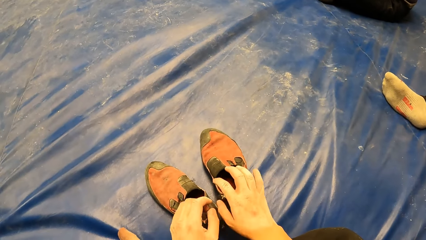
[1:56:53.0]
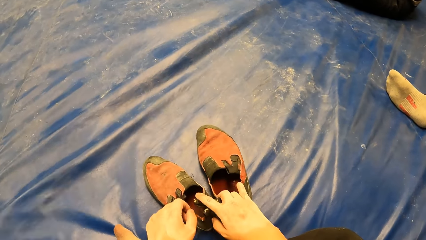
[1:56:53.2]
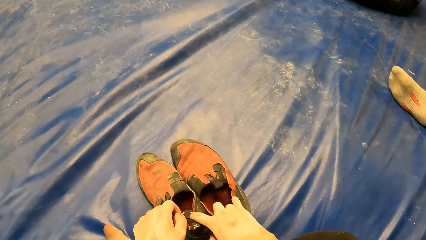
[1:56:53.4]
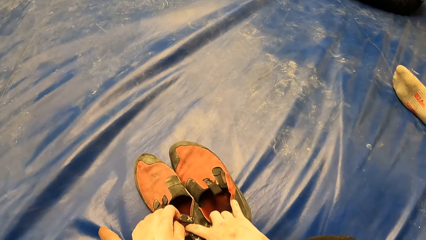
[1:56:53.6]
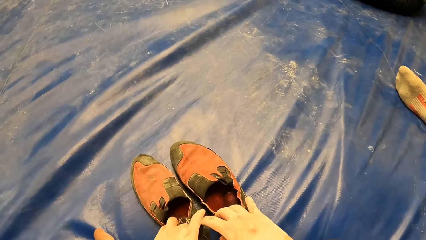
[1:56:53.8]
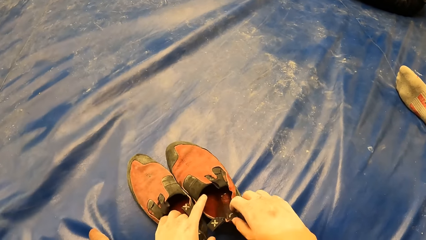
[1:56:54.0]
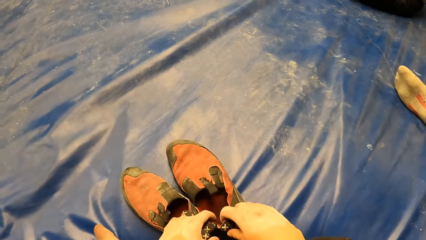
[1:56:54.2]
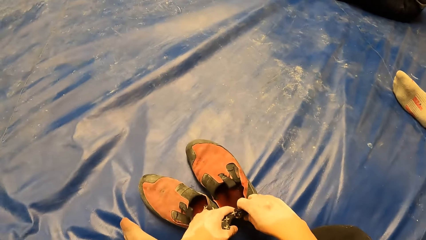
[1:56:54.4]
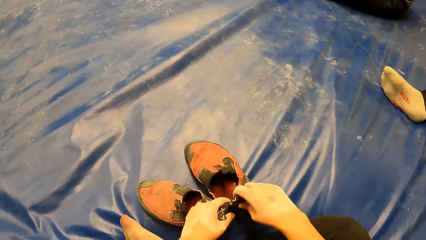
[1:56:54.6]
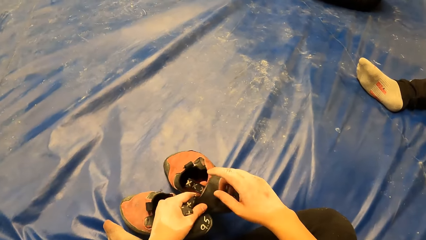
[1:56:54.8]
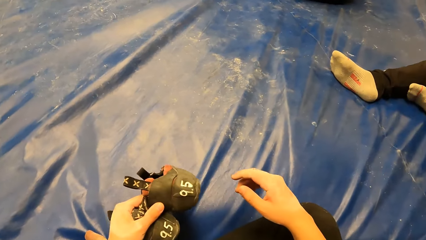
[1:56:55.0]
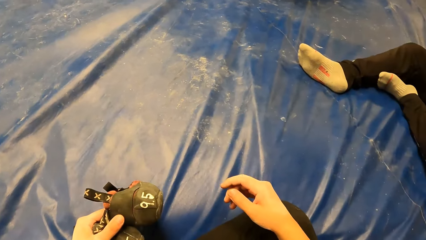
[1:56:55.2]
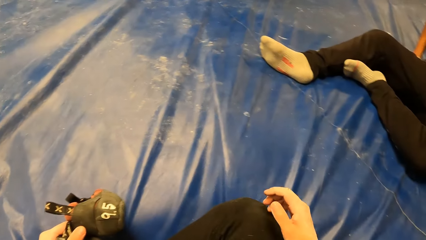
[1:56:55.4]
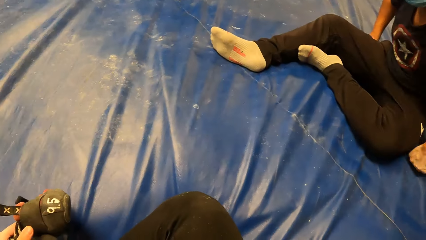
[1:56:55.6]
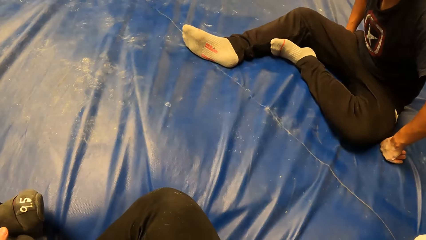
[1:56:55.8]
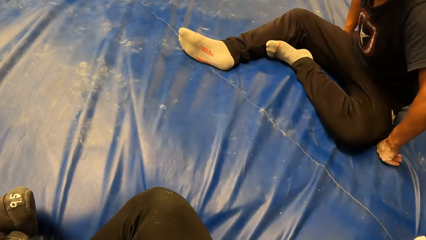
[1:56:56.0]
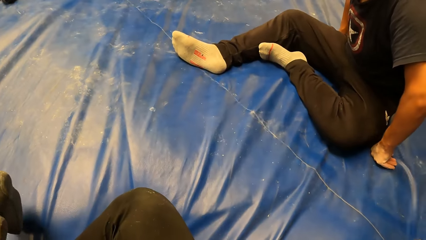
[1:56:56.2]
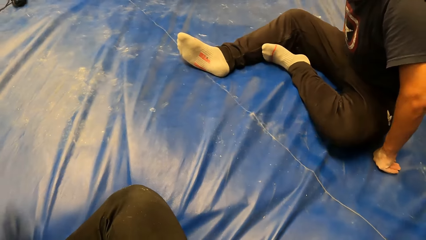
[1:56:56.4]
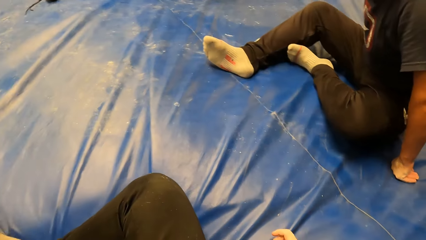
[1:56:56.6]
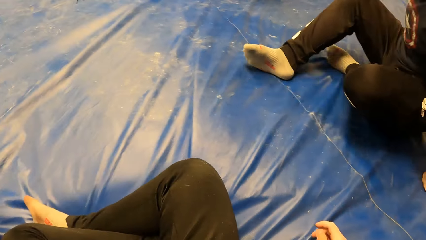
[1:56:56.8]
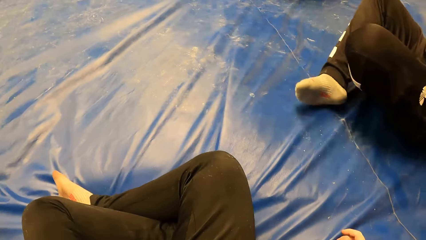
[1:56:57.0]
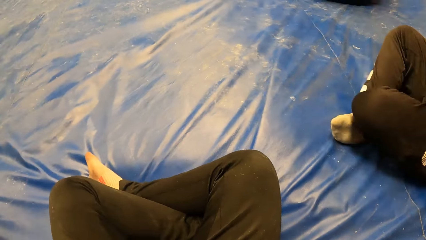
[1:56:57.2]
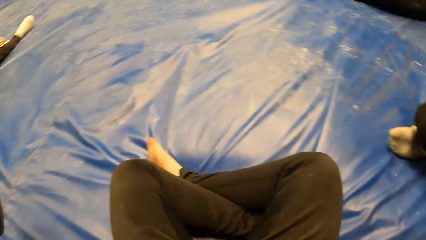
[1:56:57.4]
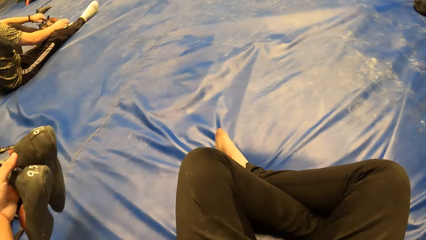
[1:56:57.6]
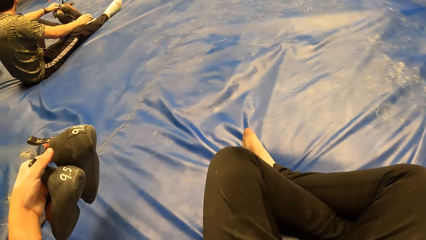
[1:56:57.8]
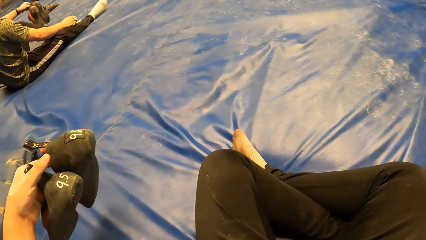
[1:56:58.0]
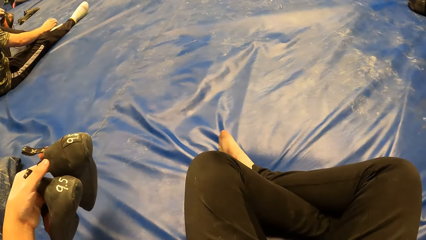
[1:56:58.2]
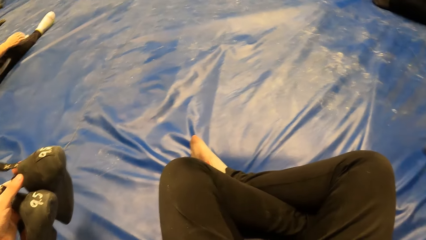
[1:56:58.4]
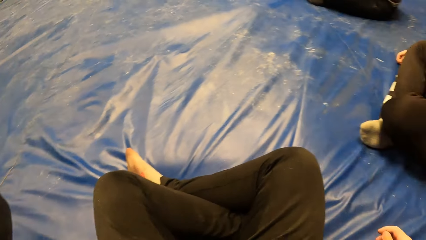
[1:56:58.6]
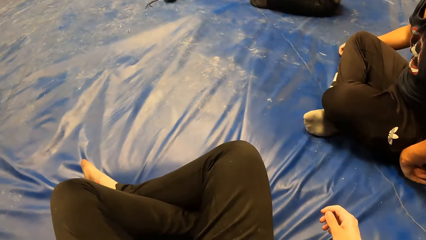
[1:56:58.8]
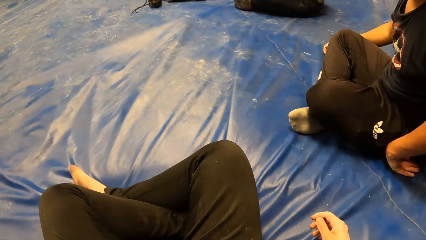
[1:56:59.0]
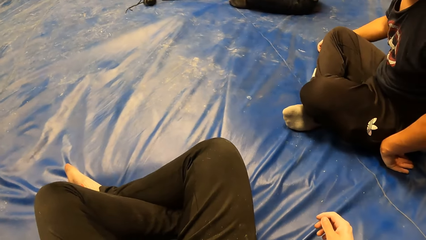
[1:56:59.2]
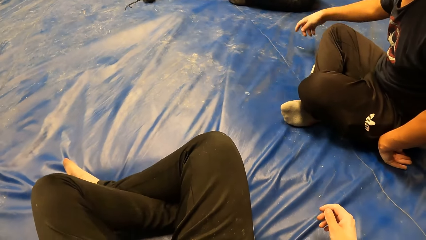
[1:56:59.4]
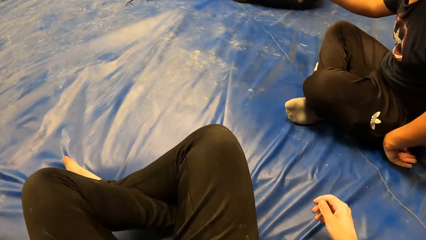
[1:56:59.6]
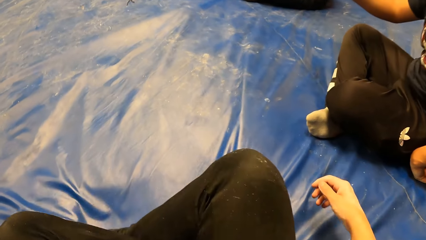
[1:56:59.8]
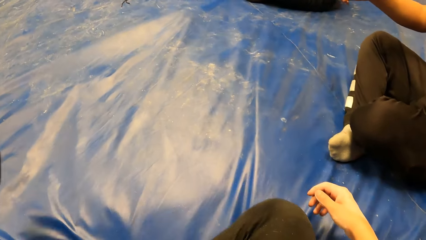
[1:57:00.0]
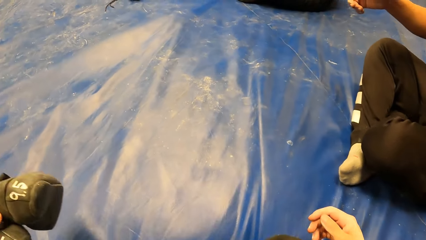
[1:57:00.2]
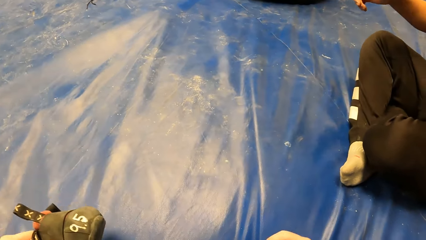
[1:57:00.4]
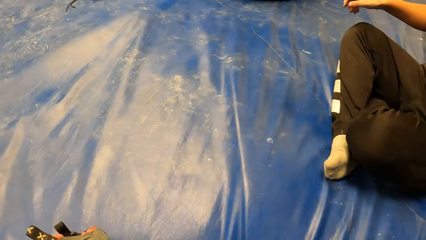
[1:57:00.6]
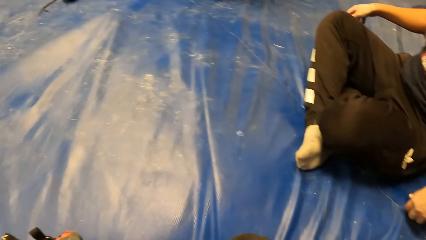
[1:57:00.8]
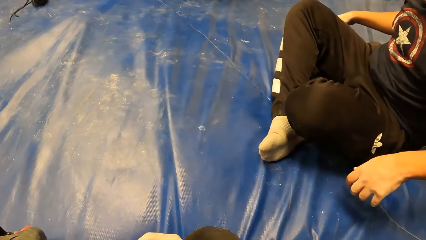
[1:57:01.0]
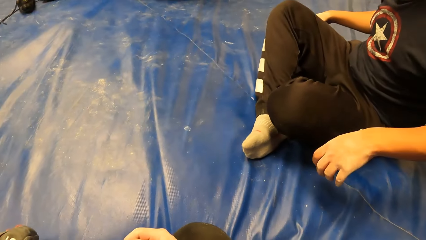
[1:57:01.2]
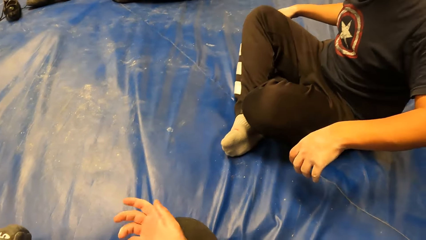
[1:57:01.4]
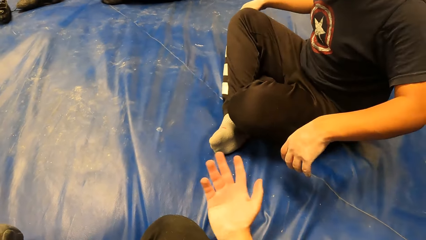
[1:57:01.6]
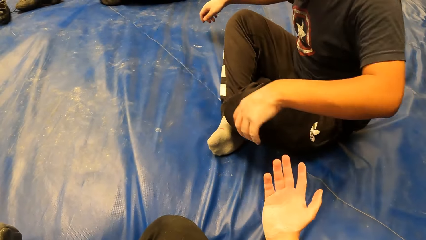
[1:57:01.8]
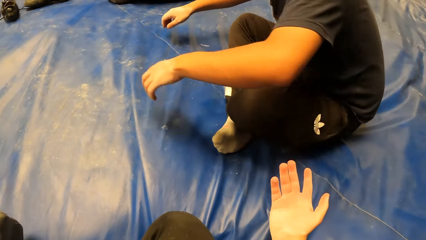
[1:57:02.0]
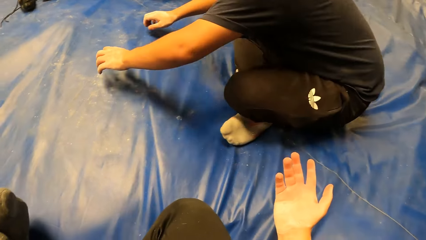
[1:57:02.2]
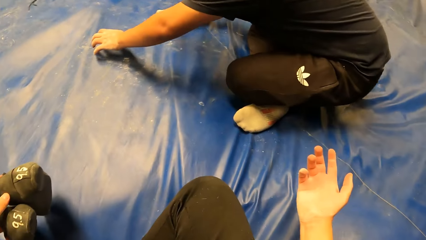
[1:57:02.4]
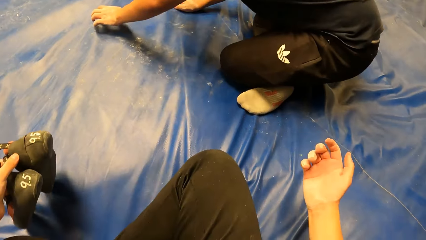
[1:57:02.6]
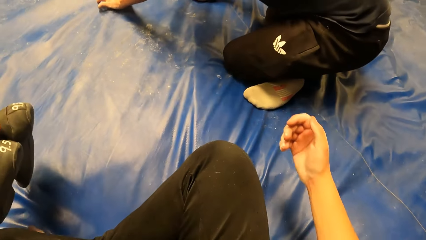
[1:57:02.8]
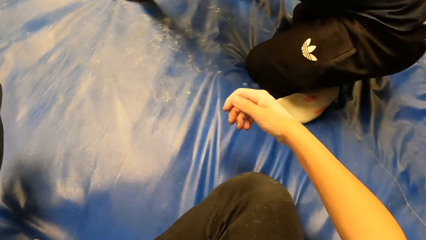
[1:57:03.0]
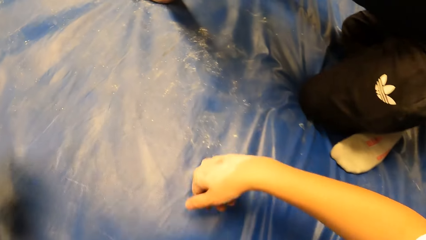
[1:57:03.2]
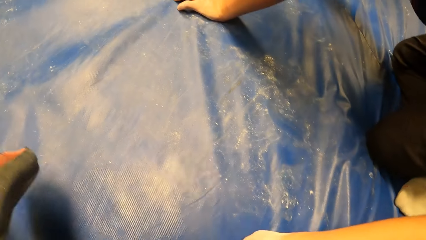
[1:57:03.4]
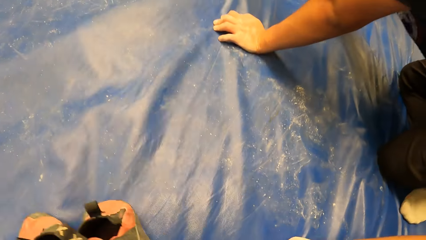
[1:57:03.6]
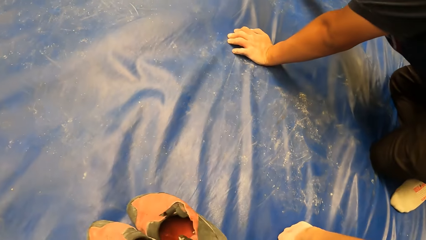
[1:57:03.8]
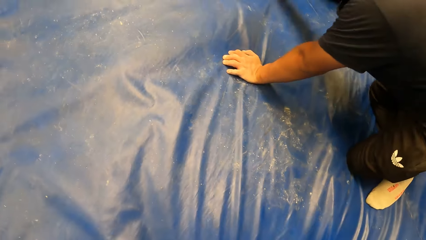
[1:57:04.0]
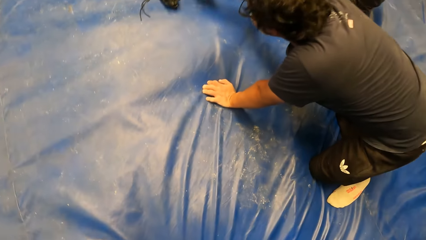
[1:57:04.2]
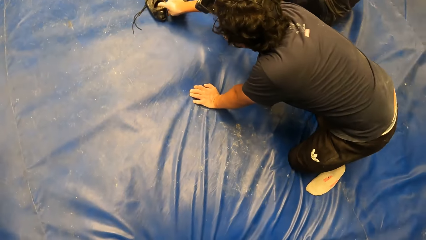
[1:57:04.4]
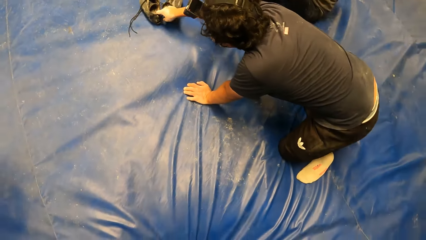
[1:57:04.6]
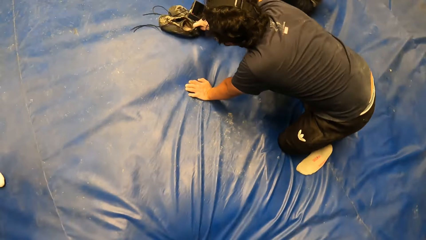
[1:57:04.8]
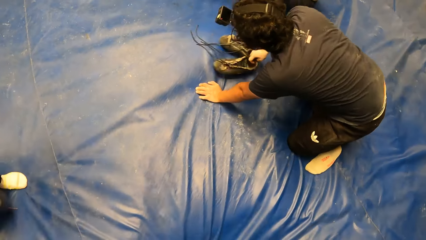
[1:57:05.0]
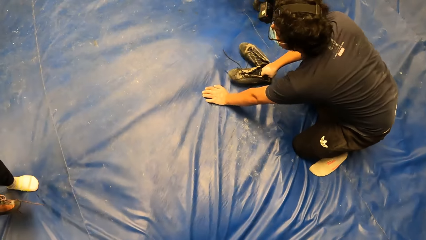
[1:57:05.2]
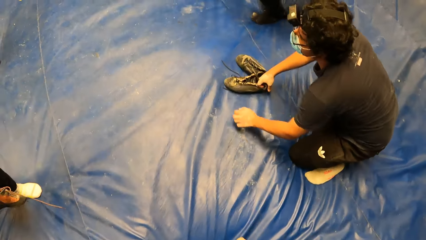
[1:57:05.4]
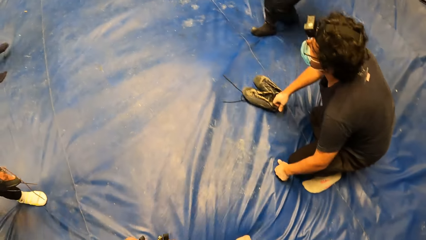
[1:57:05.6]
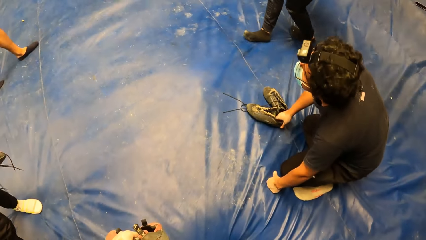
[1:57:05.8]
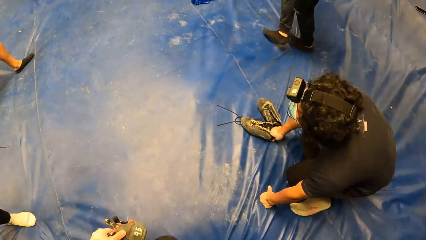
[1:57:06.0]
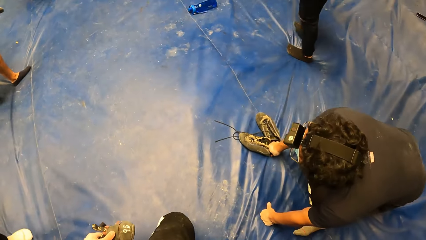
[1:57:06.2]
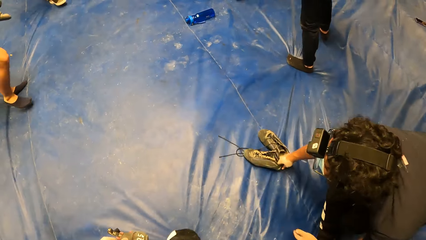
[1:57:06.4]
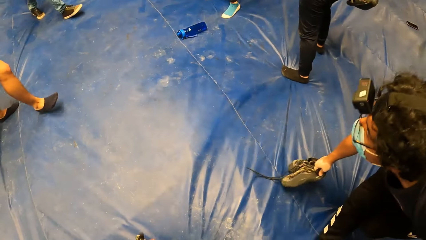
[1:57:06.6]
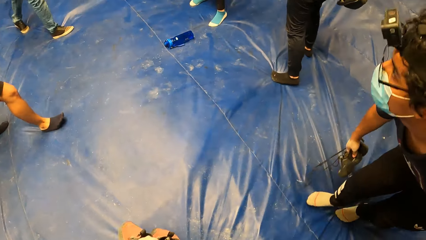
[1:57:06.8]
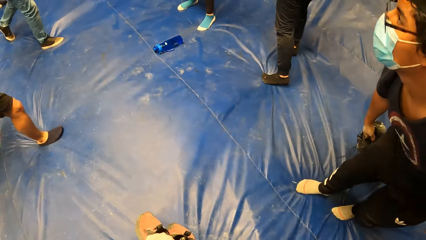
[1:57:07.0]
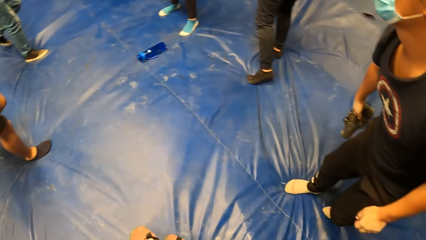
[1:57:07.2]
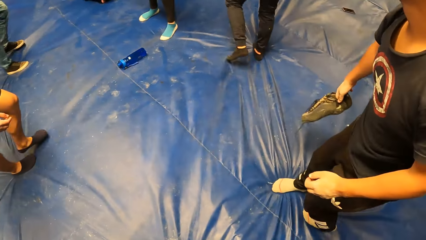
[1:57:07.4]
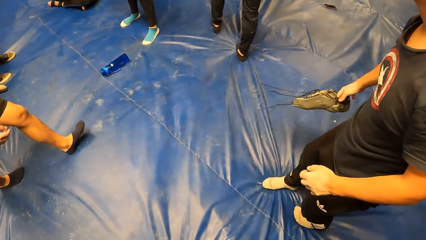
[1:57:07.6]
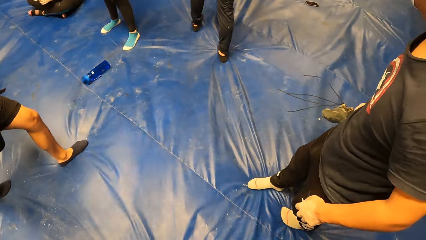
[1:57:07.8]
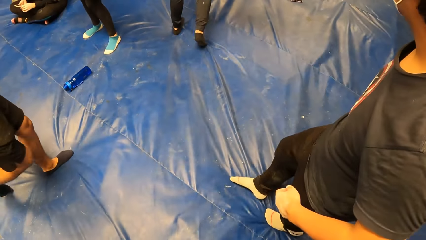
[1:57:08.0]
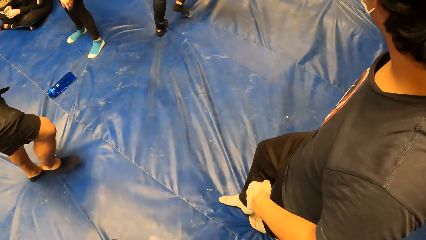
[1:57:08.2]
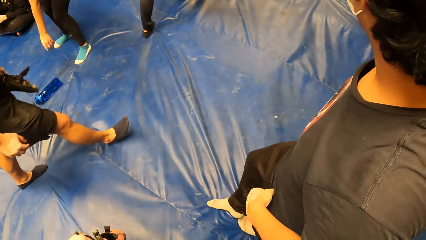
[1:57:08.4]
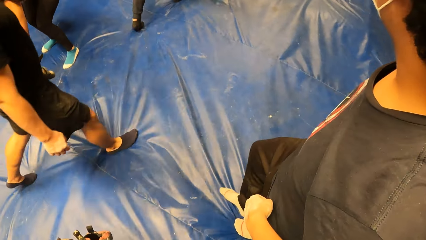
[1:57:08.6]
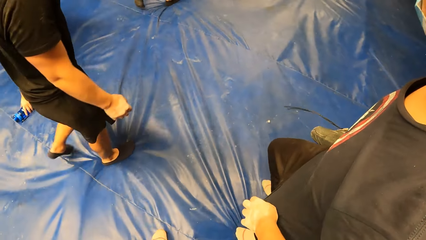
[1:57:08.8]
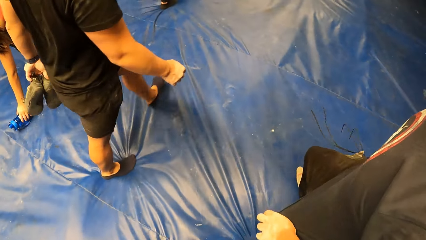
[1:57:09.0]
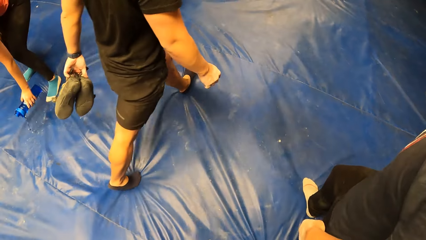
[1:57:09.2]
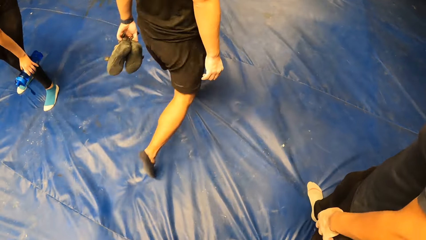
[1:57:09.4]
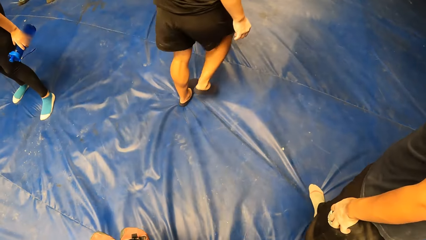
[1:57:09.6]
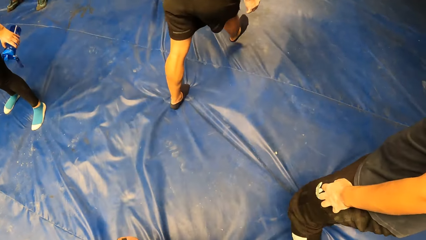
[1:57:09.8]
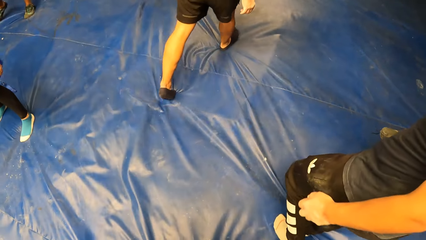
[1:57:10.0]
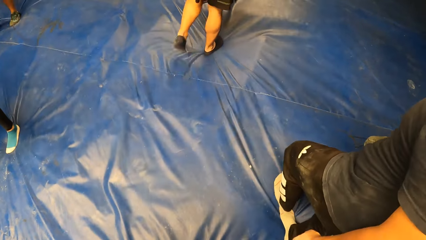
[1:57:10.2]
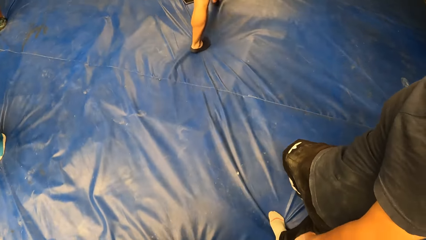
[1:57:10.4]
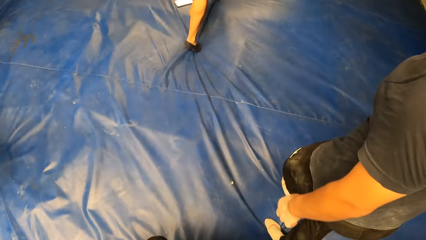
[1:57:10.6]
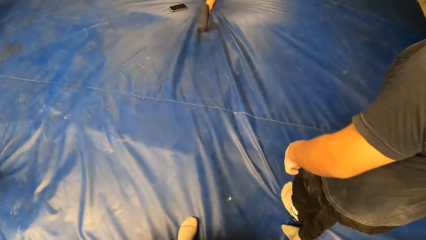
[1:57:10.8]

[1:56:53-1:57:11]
The camera wearer touches the pair of shoes on the mat with his right hand. He picks the pair of shoes from the mat with his left hand. He moves hand. A man moves forward. The camera wearer looks around. The man moves hand. The camera wearer moves forward, looks around and uses gestures. The man moves forward. The camera wearer stands up from the mat. The man moves shoes on the mattress. The camera wearer walks off the mat towards a shoe shelf. The man stands up and walks around.
